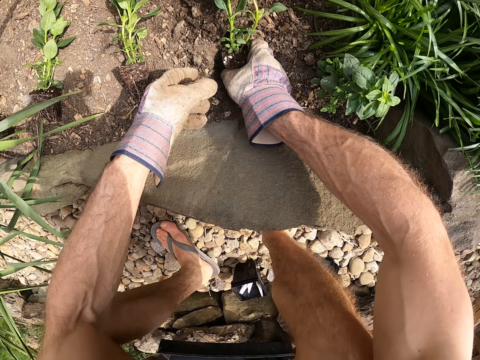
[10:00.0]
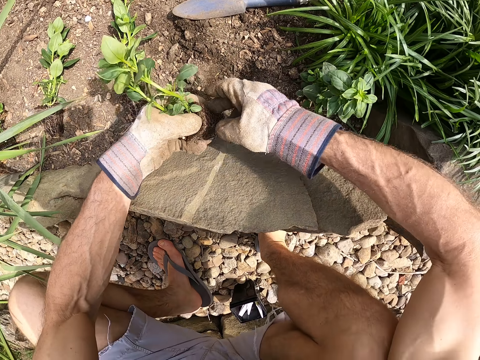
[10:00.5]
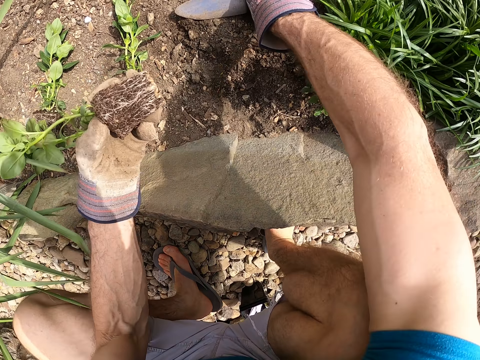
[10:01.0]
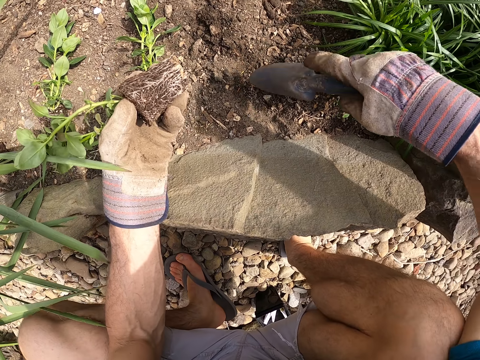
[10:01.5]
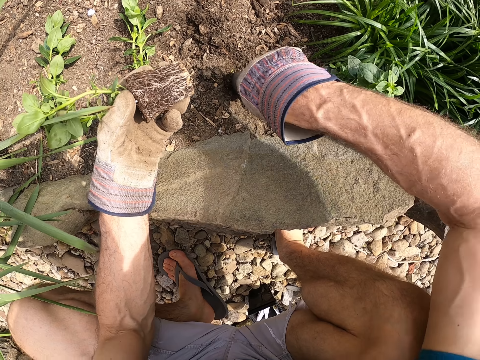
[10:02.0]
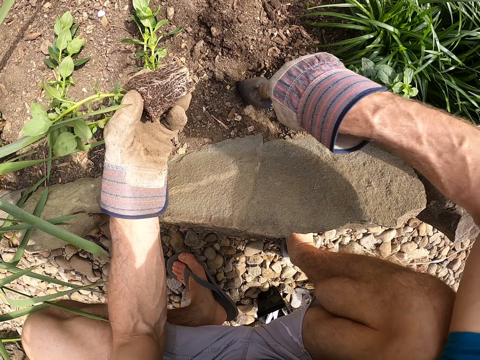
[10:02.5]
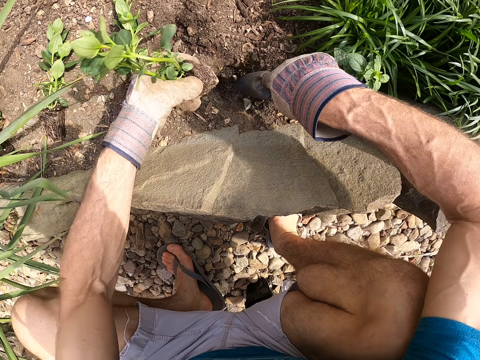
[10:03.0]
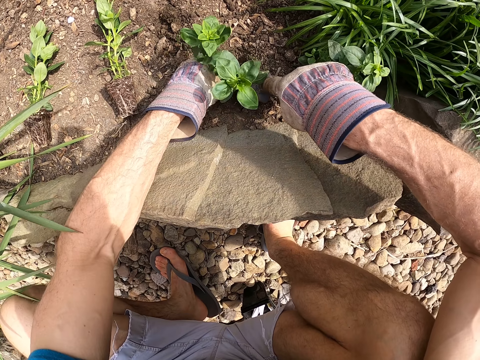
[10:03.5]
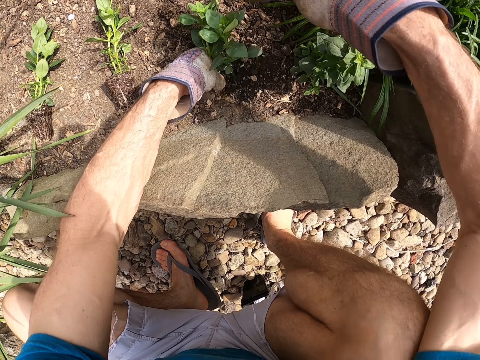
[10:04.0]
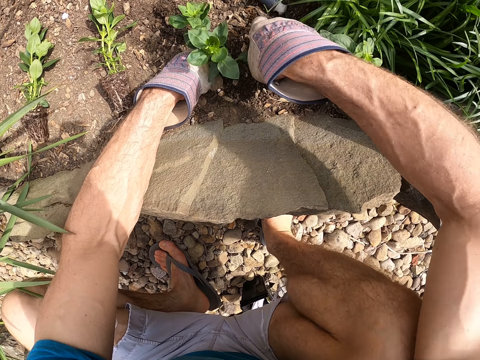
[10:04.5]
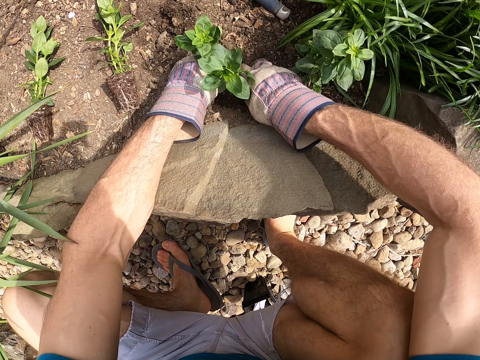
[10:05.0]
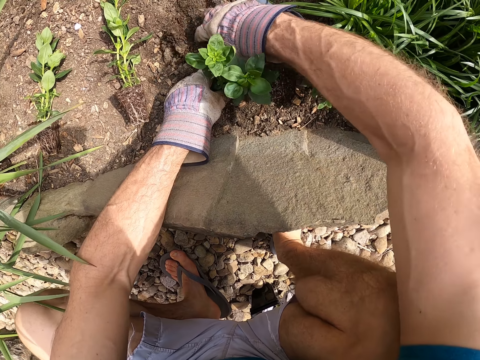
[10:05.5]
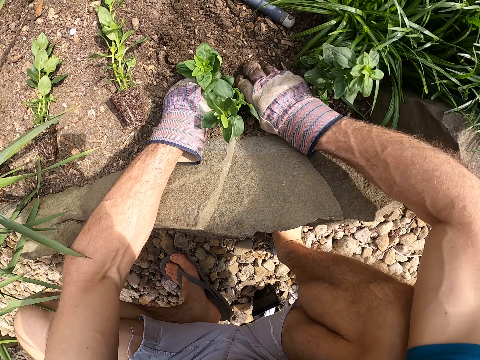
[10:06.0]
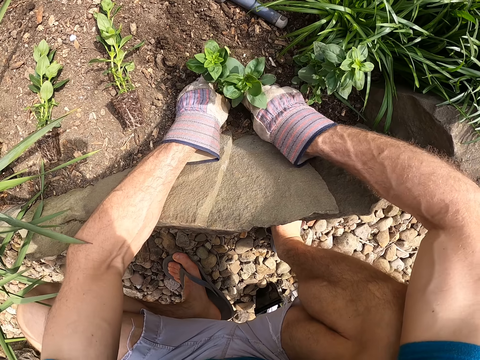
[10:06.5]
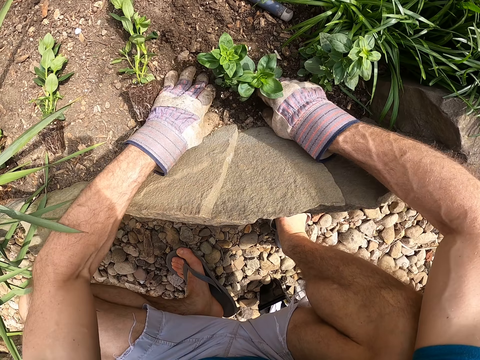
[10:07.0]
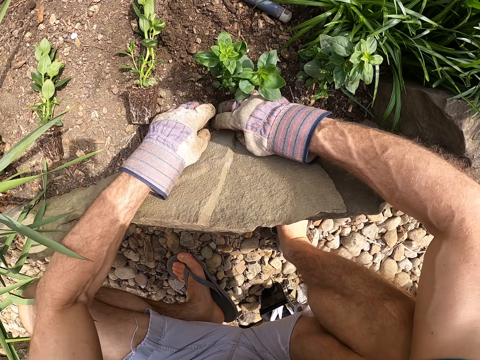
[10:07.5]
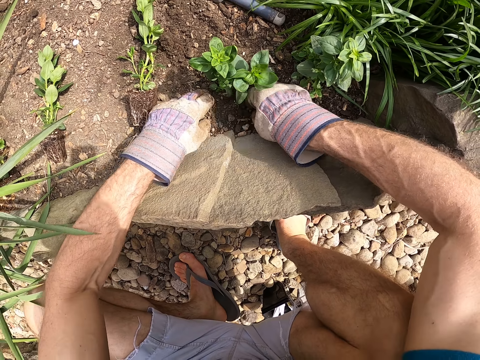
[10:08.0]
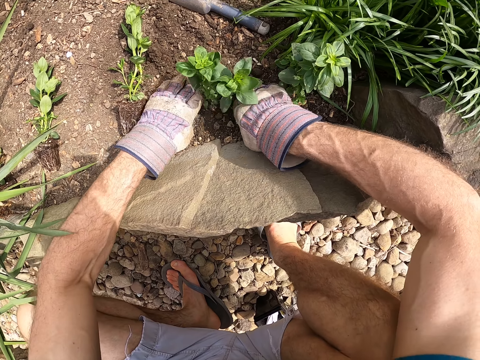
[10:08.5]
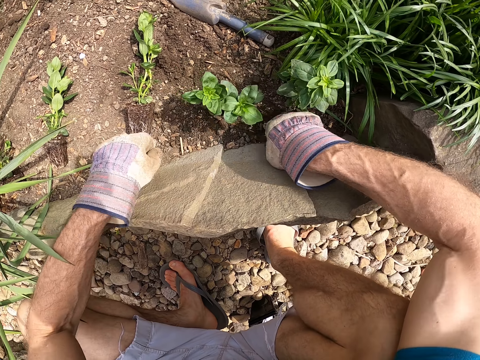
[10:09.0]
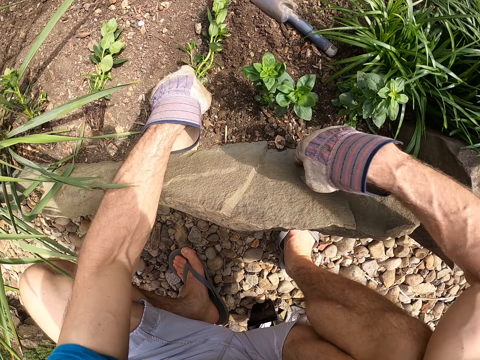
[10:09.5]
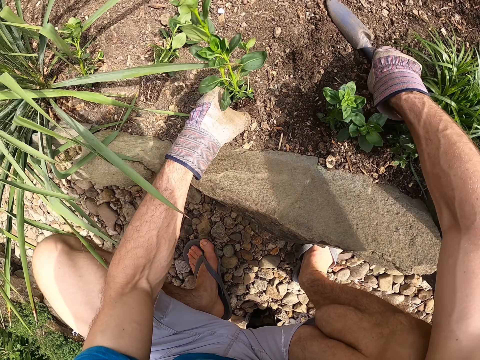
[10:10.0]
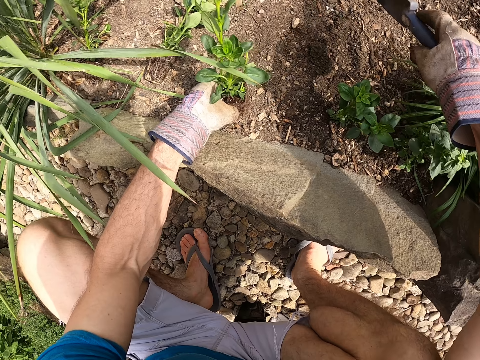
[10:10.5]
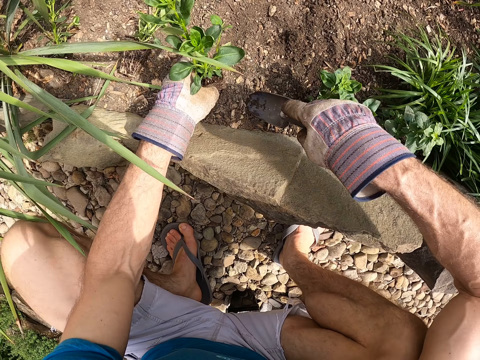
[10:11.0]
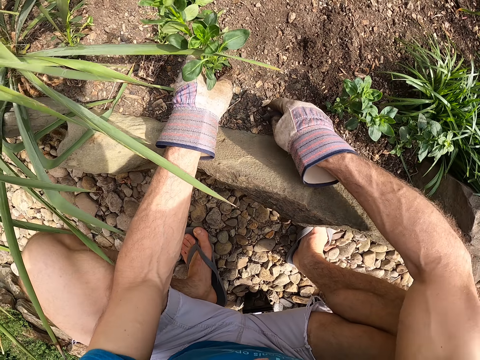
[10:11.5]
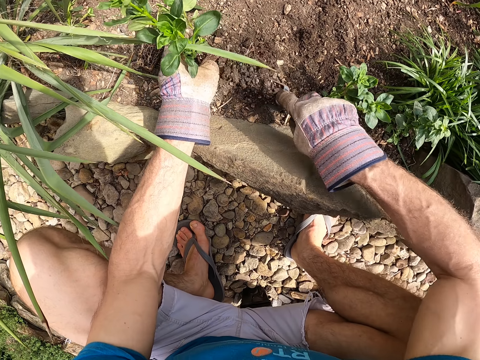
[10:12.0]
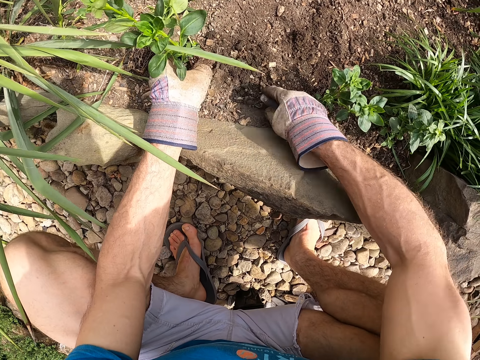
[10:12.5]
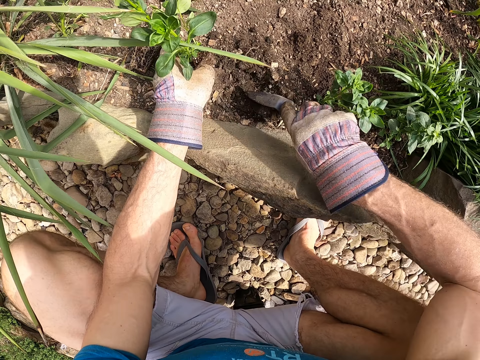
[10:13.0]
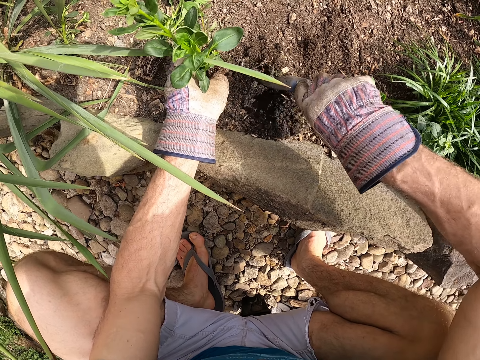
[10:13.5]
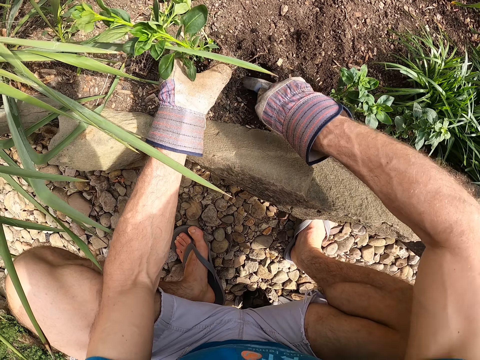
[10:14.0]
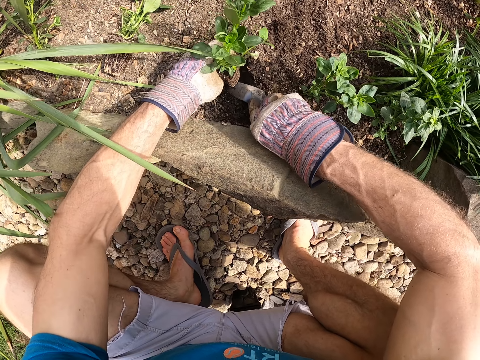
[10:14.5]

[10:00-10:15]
The camera wearer picks up the seedling on the floor with his right hand. He passes the seedling to his left hand. He picks up a garden trowel on the ground with his right hand. He plants the seedling in the ground with his left hand and the trowel in his right hand. He makes a hole in the soil. He puts the garden trowel on the ground with his right hand. He picks up the seedling on the ground with his left hand. He picks up the garden trowel on the ground with his right hand. He plants the seedling in the ground with his left hand and the trowel in his right hand. He makes a hole in the soil.

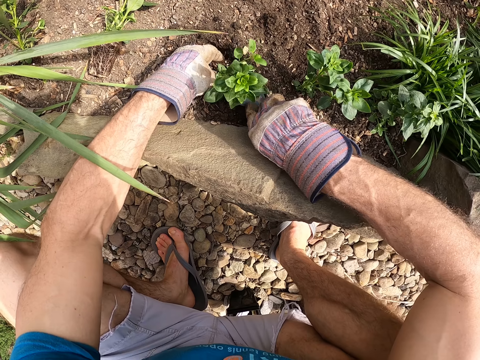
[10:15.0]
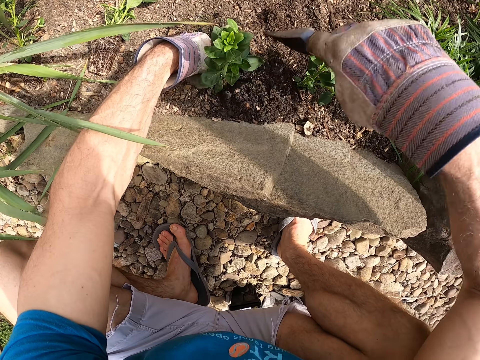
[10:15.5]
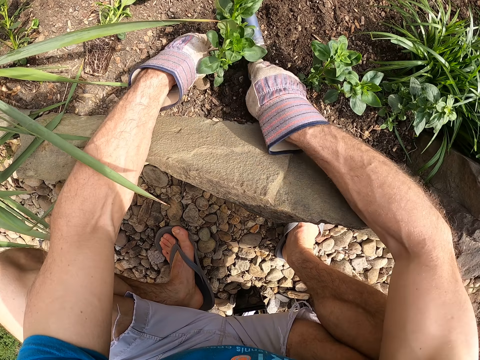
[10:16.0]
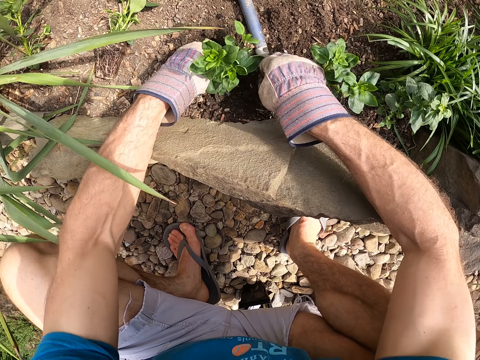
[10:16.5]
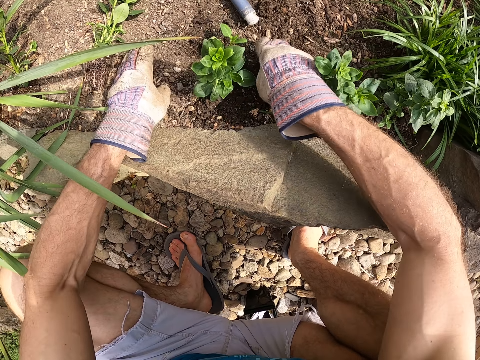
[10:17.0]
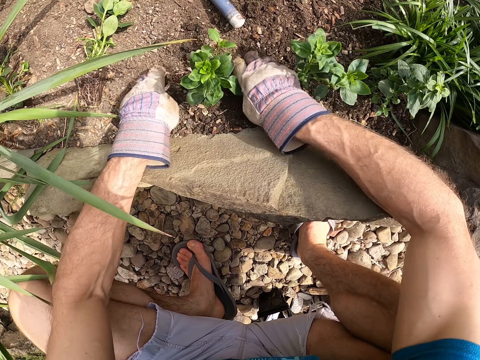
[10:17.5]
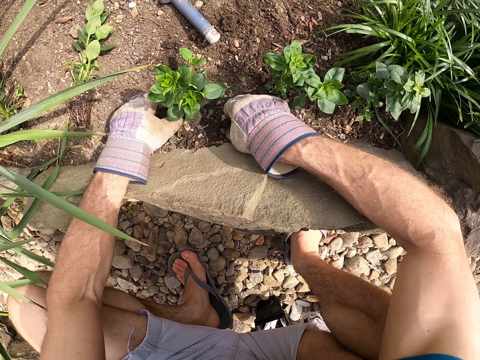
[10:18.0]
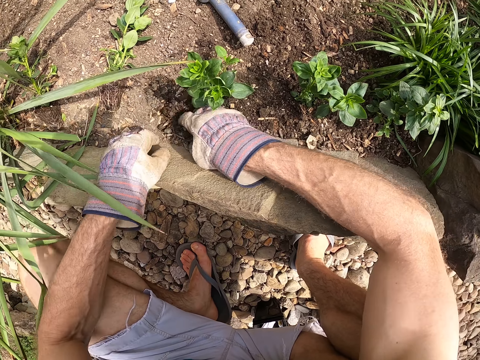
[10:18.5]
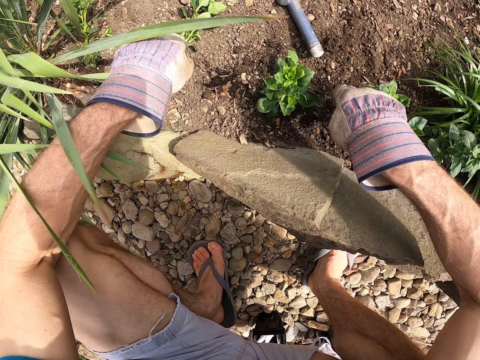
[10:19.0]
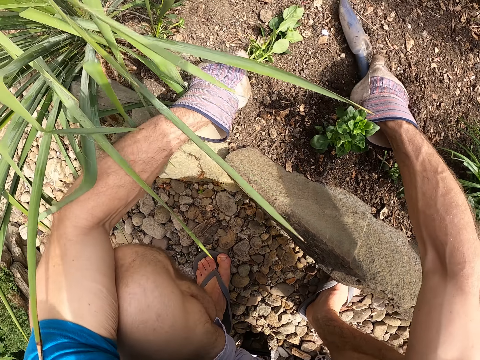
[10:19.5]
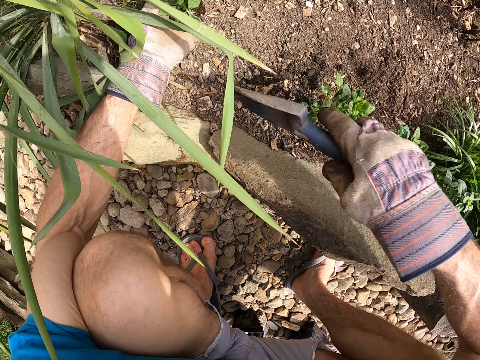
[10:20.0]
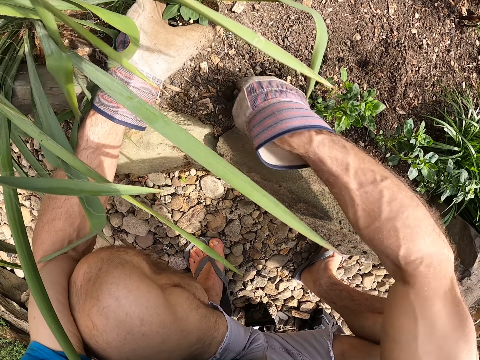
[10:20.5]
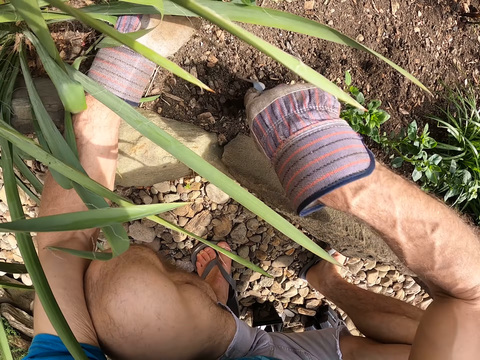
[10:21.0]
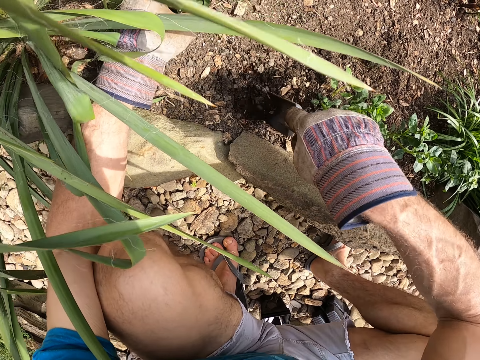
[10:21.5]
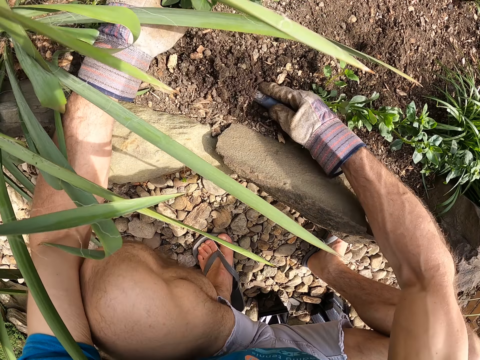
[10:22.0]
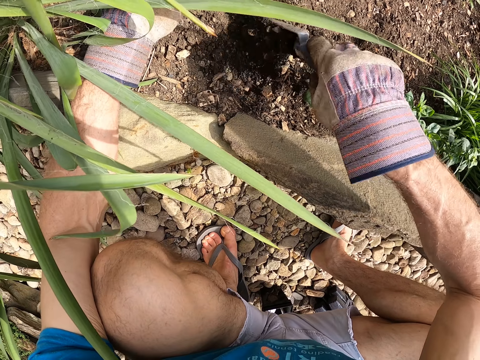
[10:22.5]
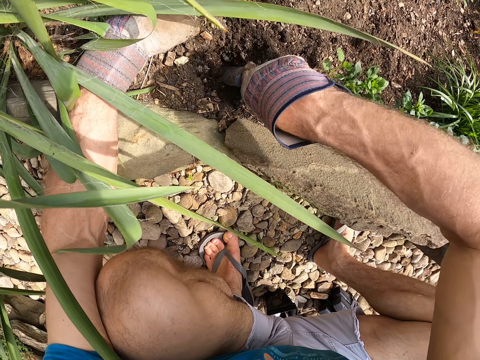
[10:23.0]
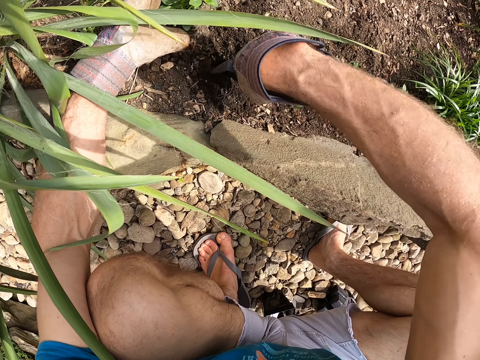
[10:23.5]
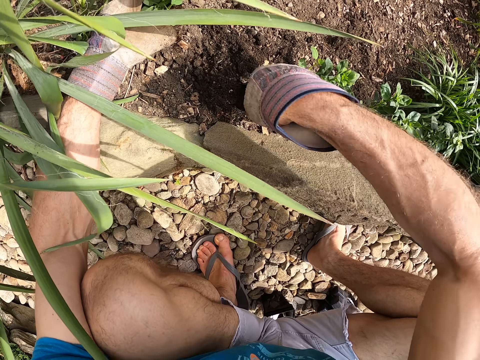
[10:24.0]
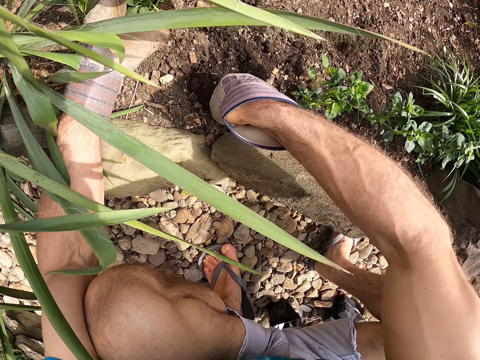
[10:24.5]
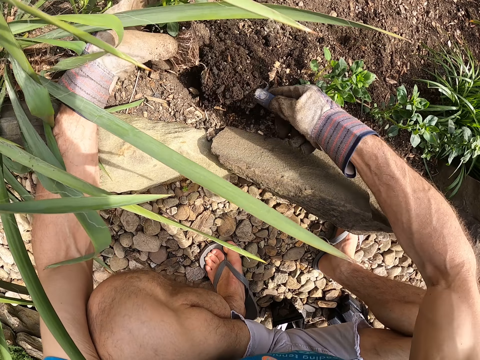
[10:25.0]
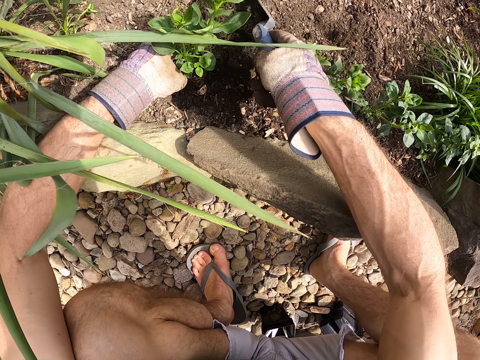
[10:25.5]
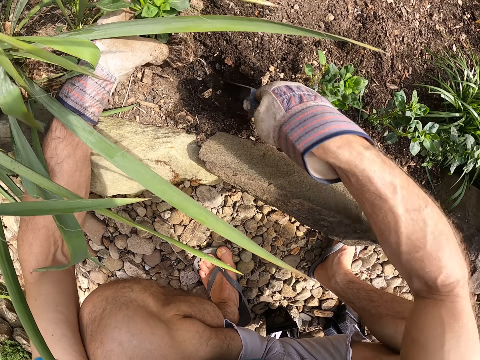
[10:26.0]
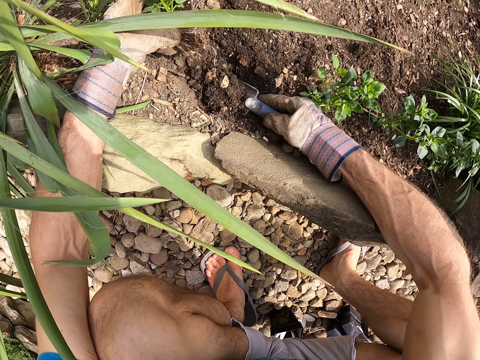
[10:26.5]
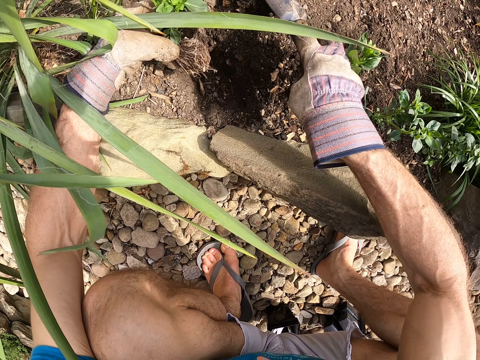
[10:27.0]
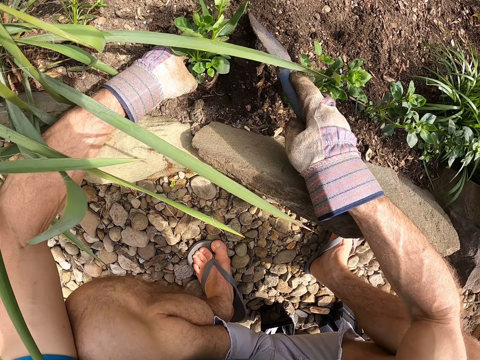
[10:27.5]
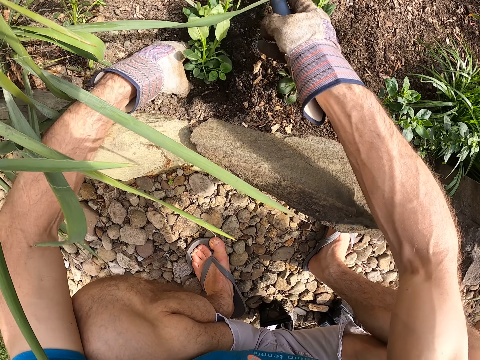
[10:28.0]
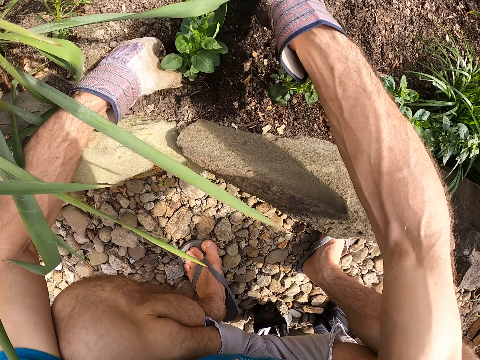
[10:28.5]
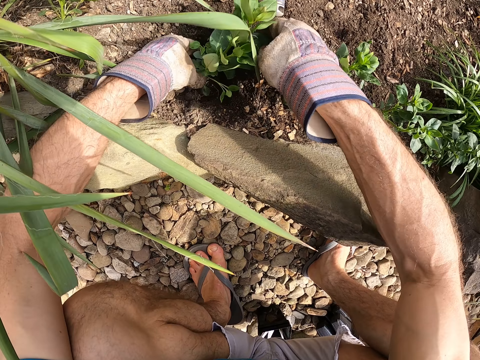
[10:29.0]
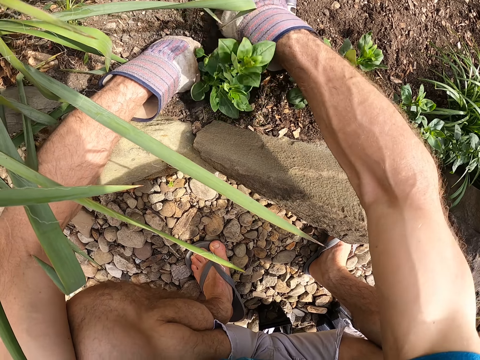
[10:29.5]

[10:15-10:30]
The camera wearer plants the seedling. He puts the garden trowel on the ground with his right hand. He throws the garden trowel. He levels the soil around the seedling. He picks up the second seedling on the ground with his left hand and picks up the garden trowel on the ground with his right hand. He plants the second seedling in the ground with his left hand and the trowel in his right hand. He makes a hole with the garden trowel. He plants the seedling. He puts the garden trowel on the ground with his right hand.
